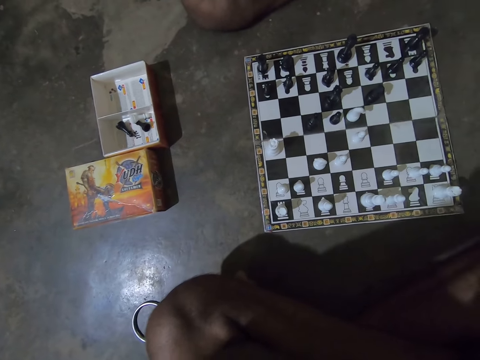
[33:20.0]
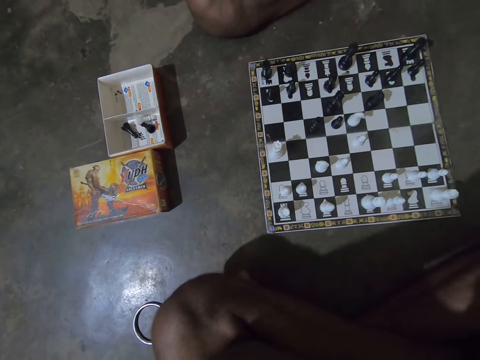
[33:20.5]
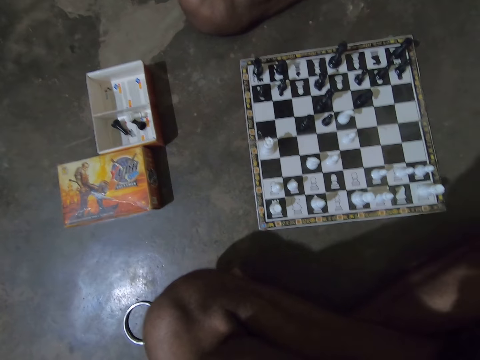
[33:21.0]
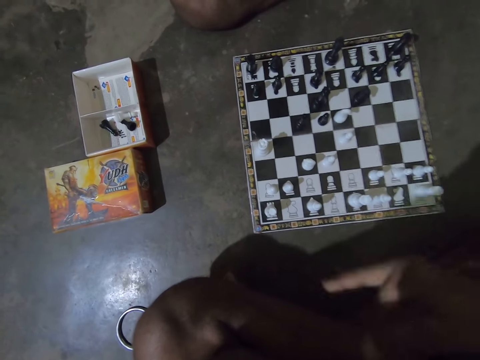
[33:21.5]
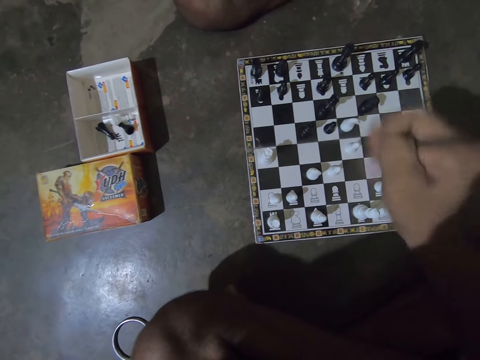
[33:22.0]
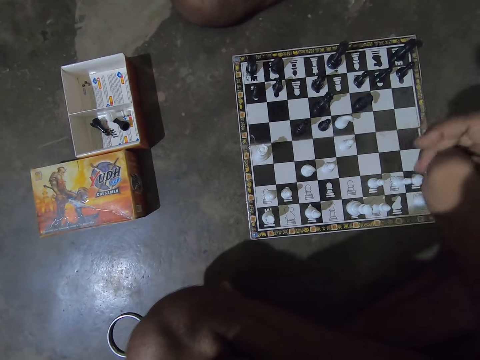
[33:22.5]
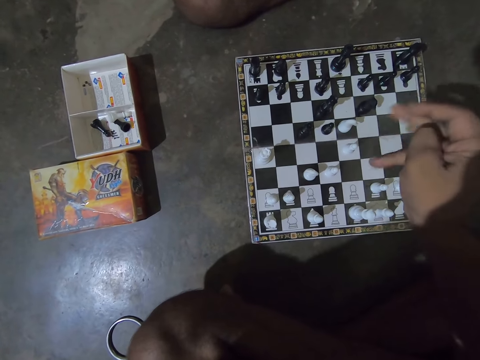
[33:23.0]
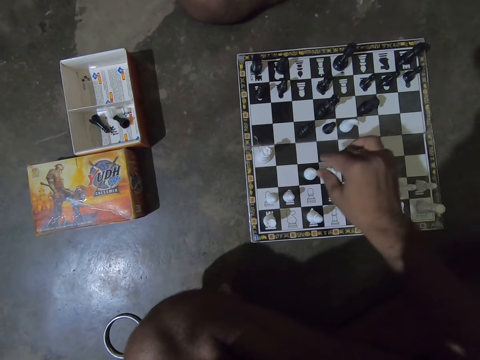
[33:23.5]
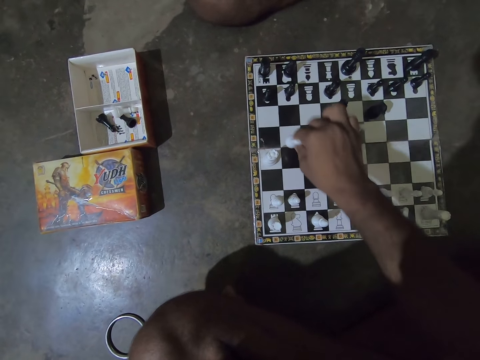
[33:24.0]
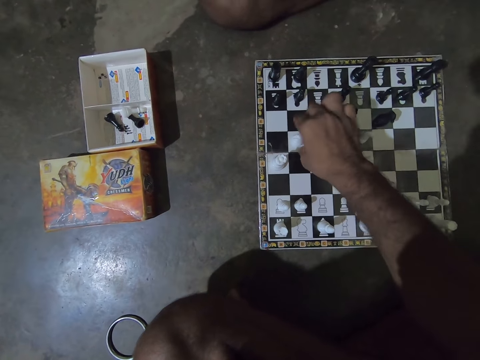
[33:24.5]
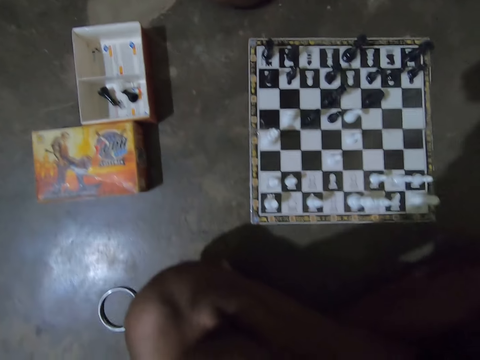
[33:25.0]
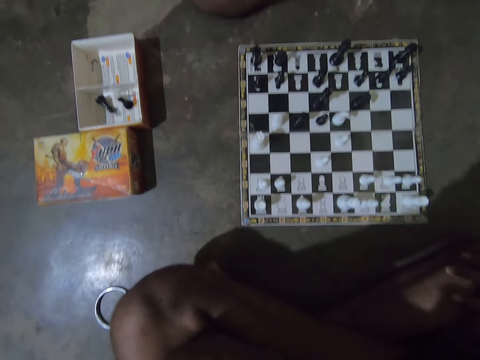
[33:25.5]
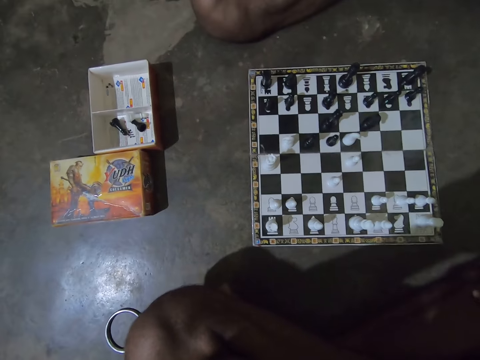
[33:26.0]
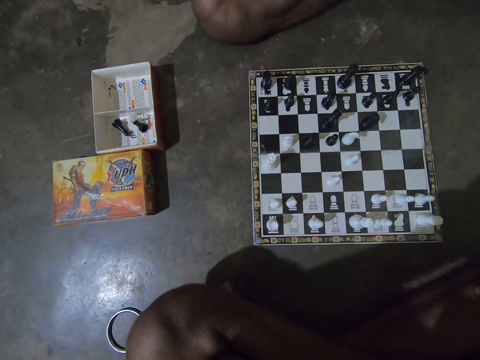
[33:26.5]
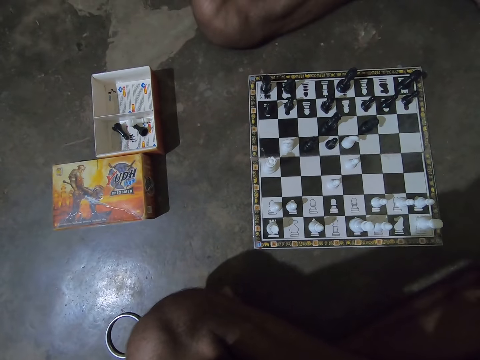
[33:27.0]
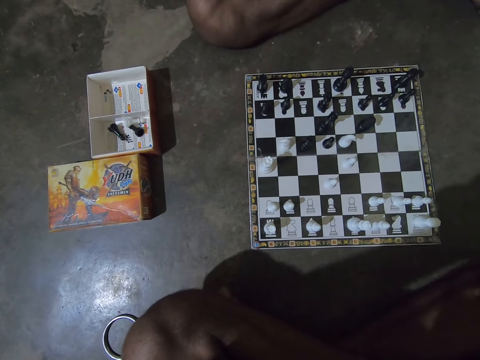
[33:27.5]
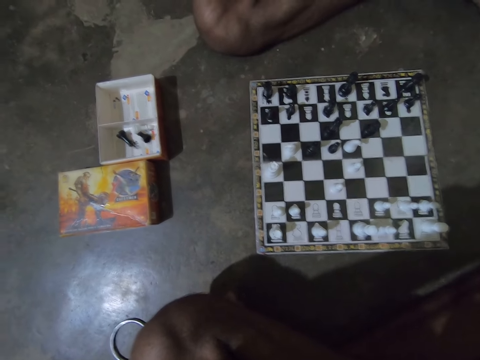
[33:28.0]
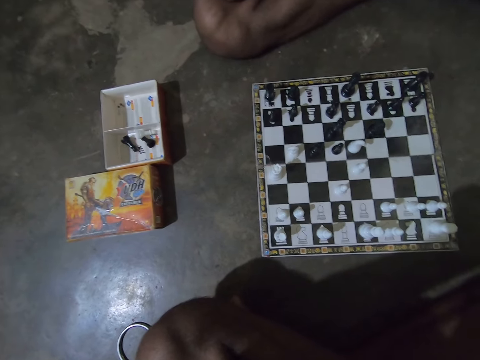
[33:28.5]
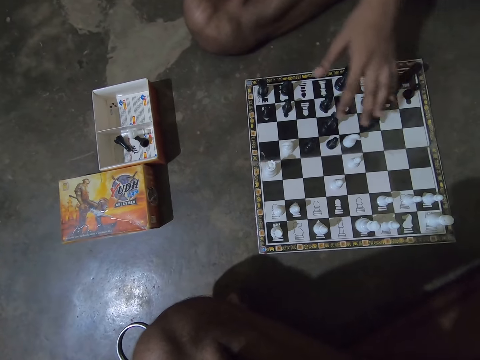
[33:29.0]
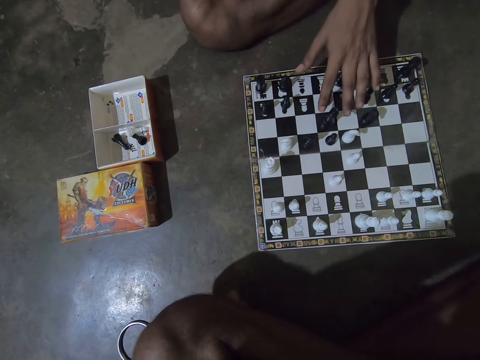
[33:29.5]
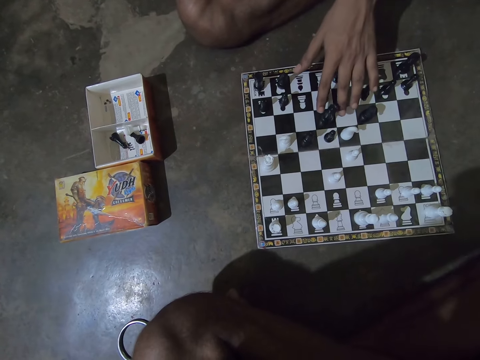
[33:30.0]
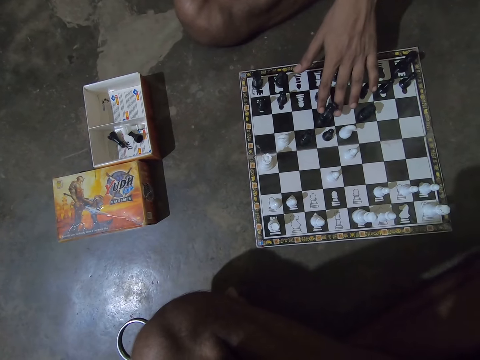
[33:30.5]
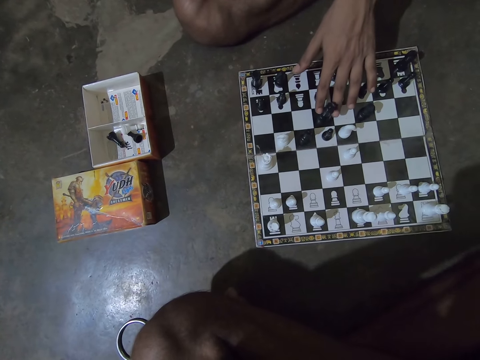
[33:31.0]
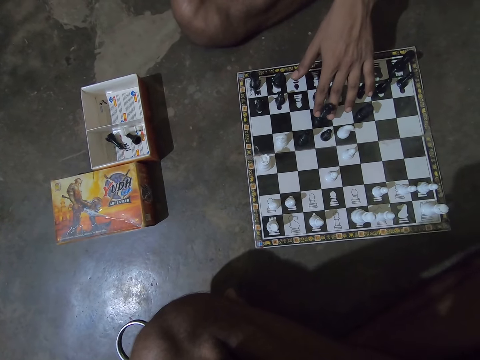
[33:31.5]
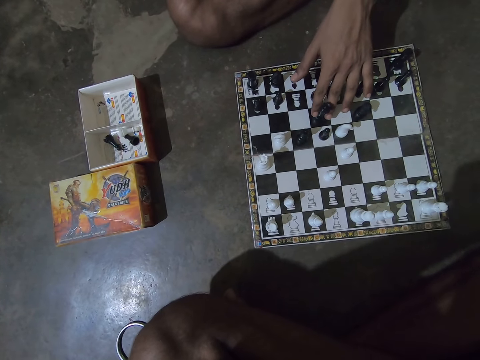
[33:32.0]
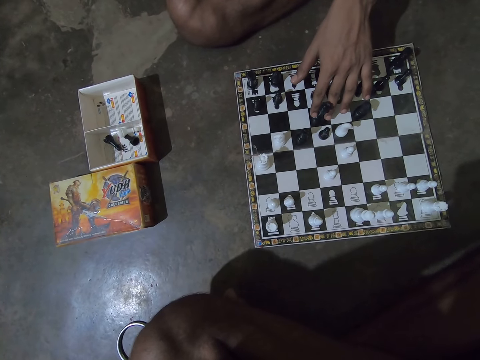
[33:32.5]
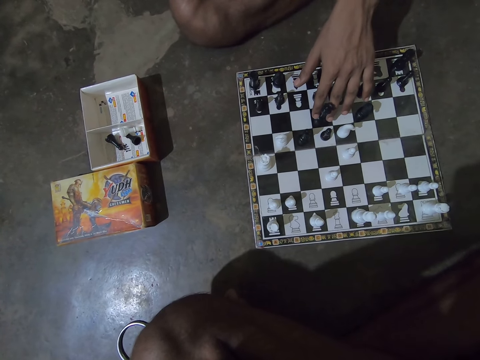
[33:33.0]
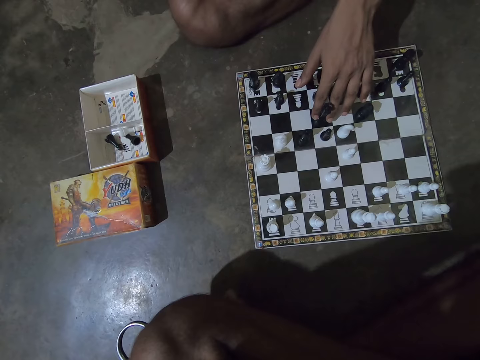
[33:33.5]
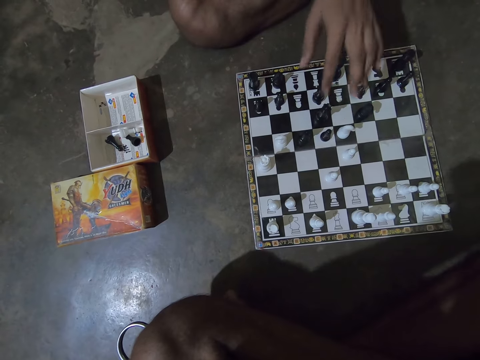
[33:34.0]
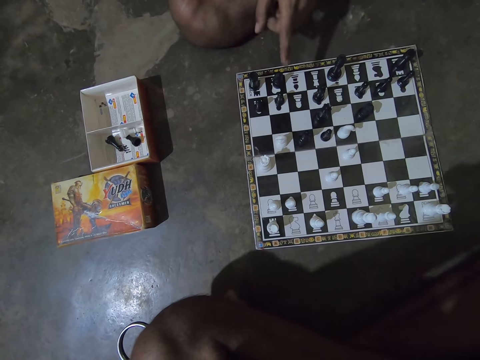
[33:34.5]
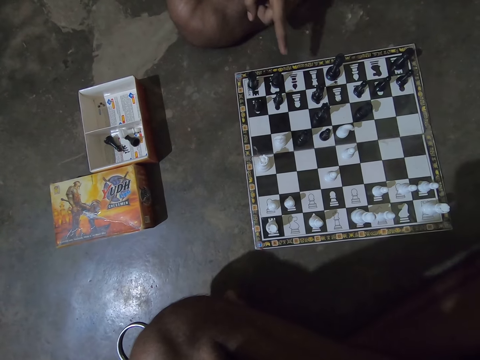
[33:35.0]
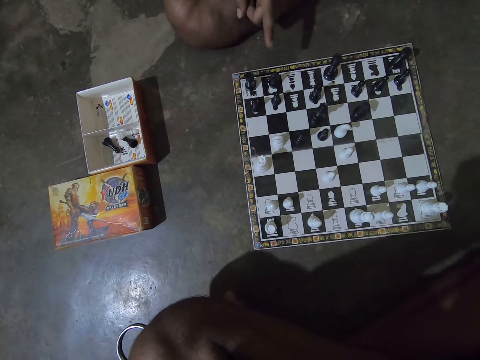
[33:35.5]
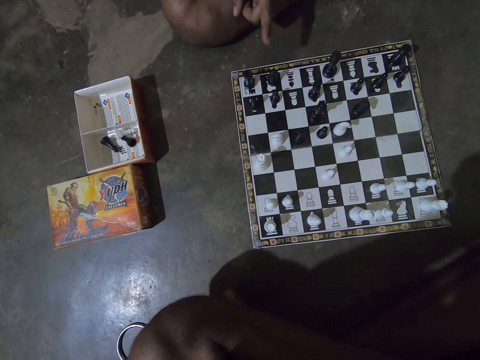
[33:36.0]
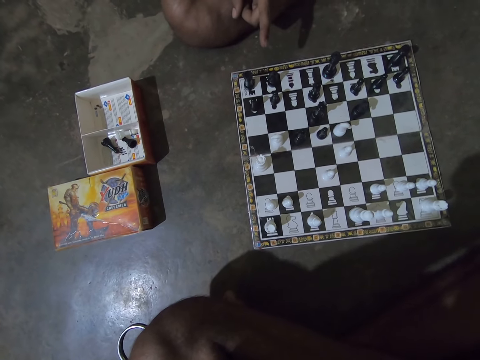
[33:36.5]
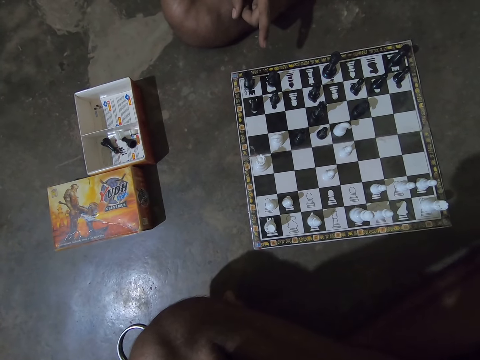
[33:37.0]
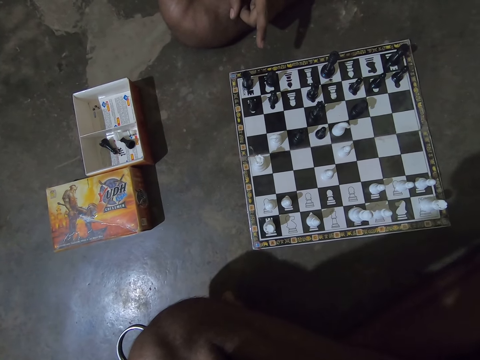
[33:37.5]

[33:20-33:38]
The camera wearer cracks his right knuckles. He moves a white Knight chess piece forward with his left hand. A man touches a black Queen chess piece with his left hand. The man points at the chess board with his left hand.

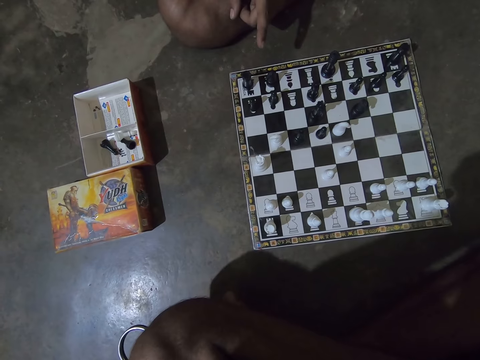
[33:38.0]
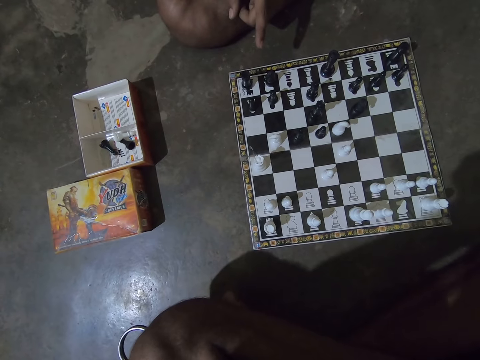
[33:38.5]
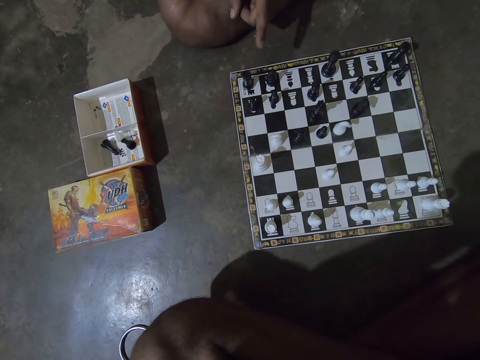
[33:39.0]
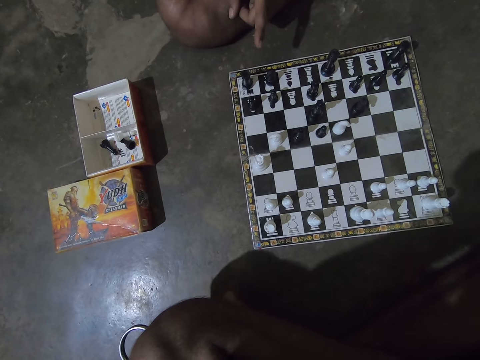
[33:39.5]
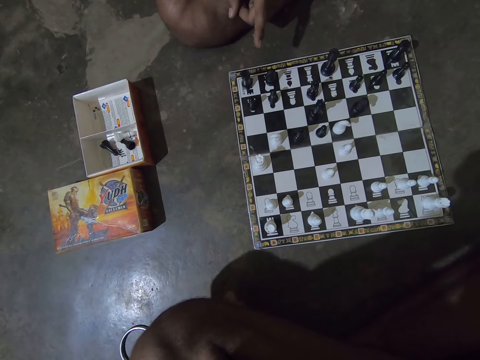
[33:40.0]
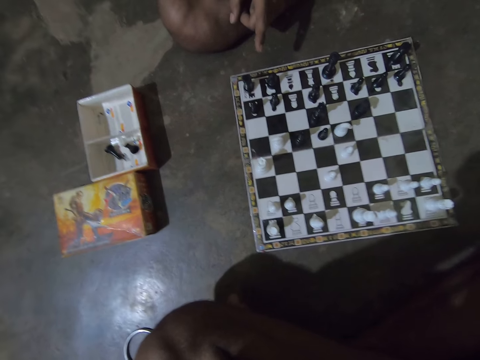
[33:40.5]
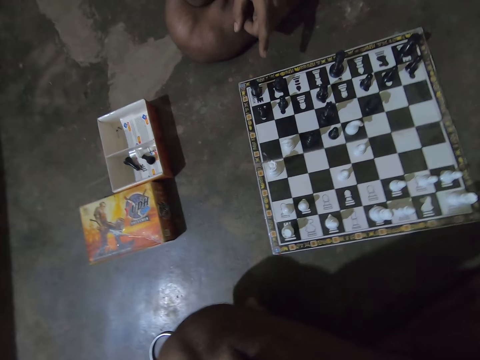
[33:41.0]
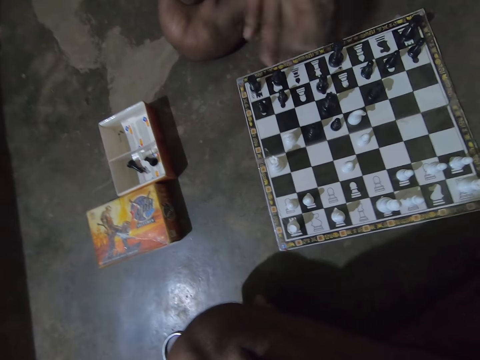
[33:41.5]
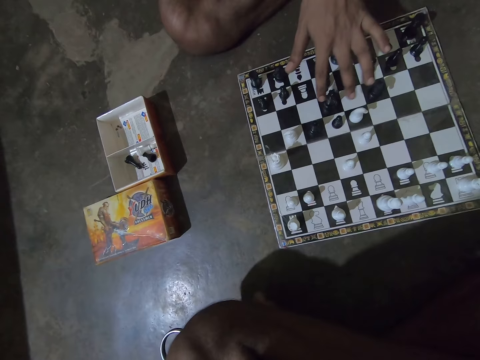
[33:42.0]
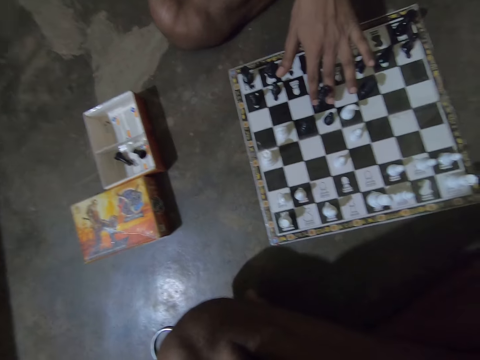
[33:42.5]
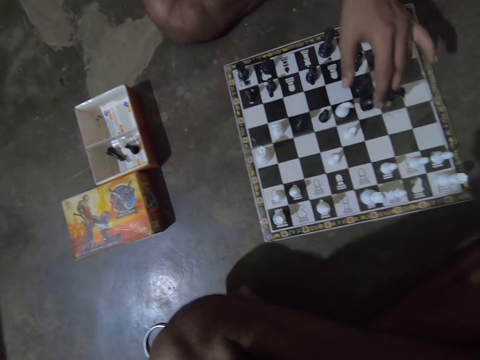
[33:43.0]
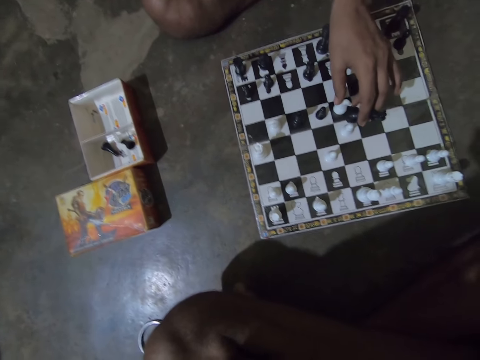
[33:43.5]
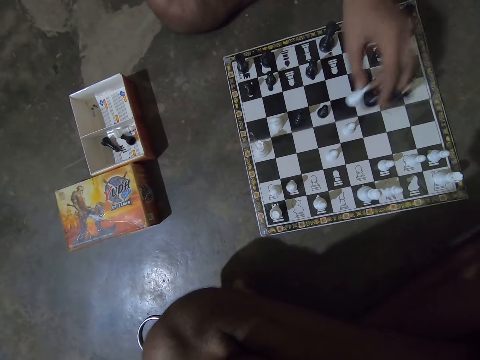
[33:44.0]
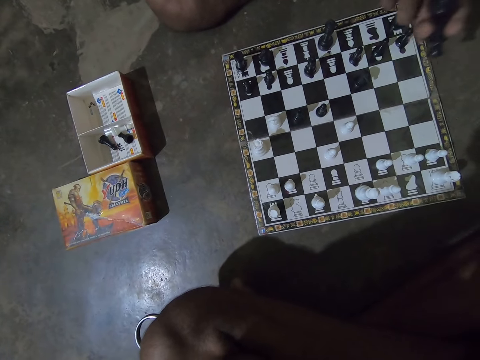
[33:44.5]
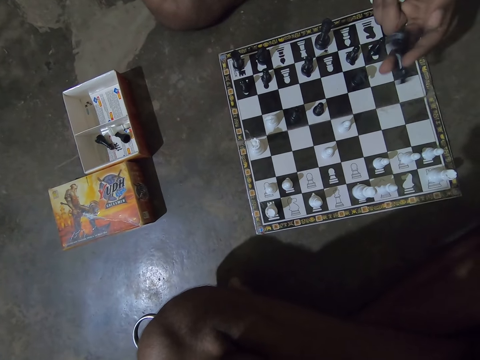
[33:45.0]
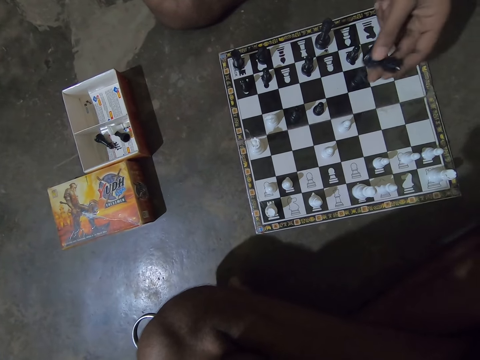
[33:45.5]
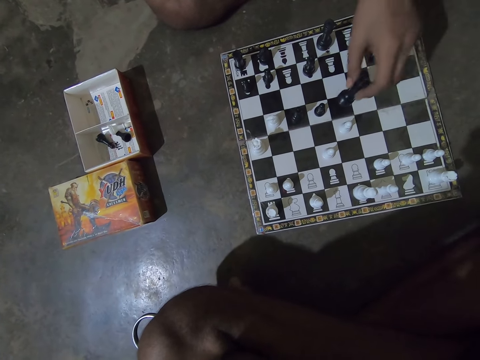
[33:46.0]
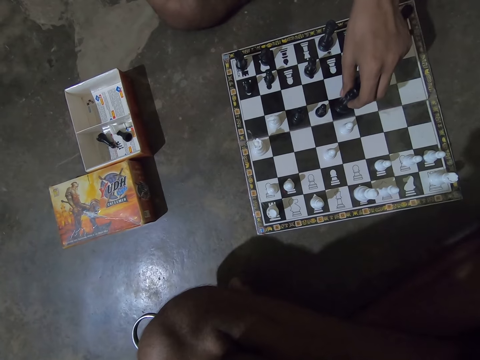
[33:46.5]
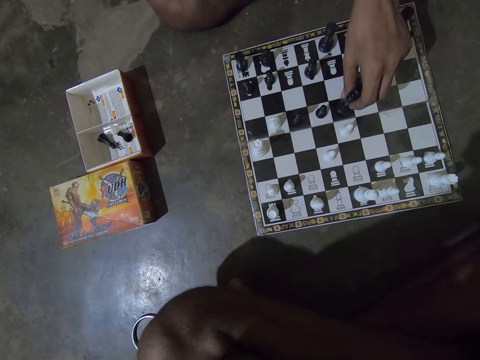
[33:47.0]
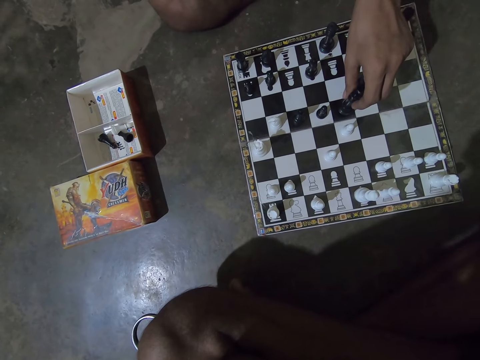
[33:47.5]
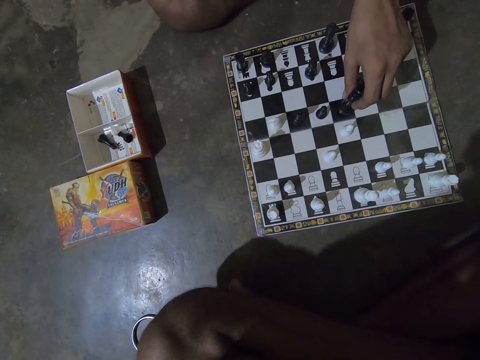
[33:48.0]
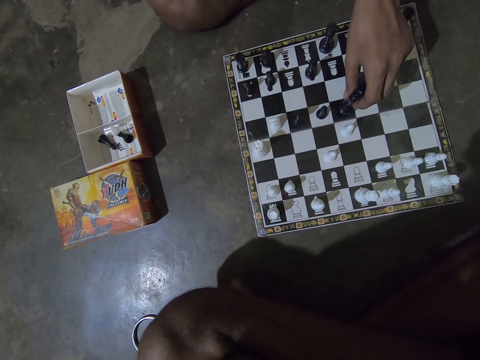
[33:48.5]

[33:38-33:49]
The man replaces the white Knight chess piece on the board with the black Queen chess piece on the chess board with his left hand.
